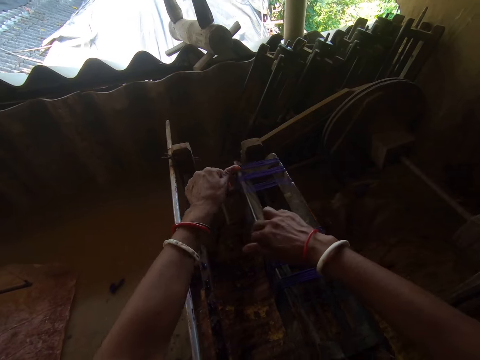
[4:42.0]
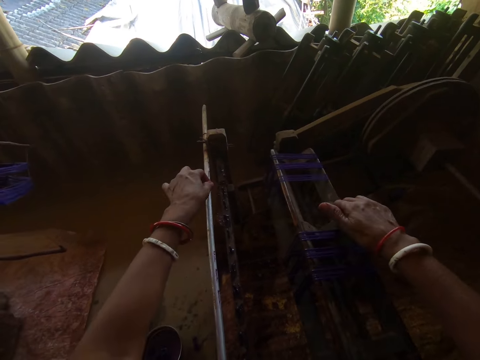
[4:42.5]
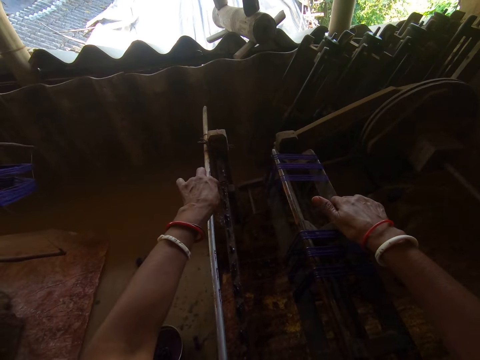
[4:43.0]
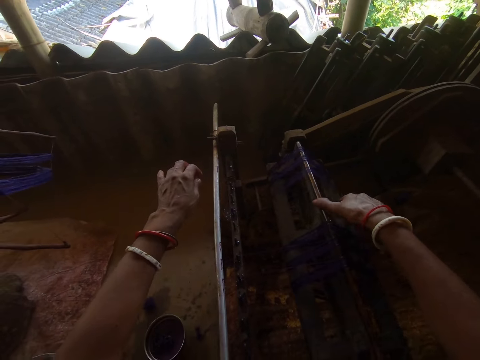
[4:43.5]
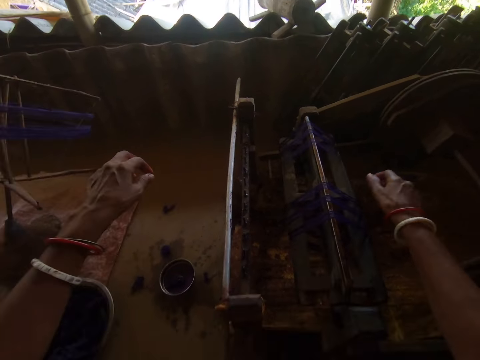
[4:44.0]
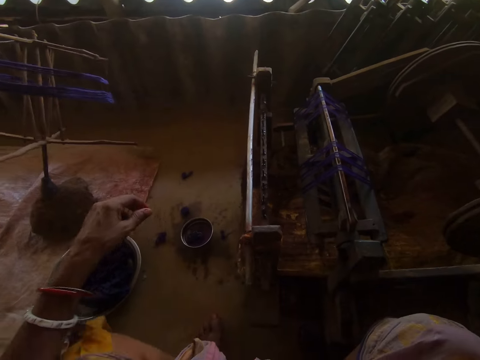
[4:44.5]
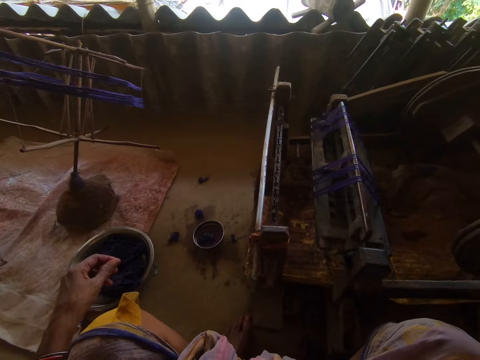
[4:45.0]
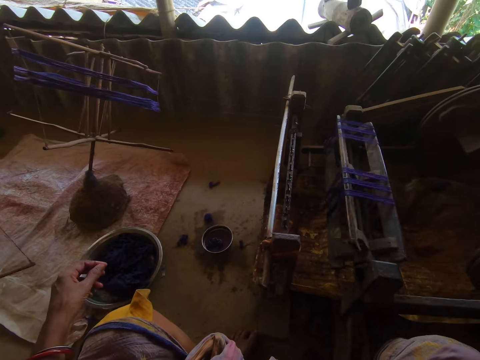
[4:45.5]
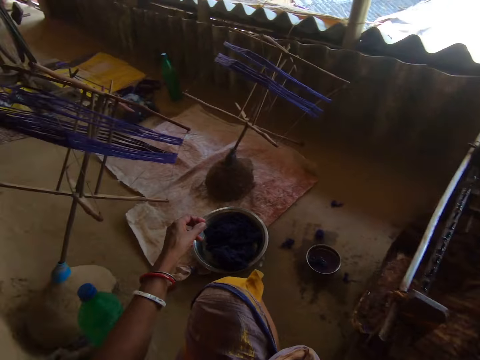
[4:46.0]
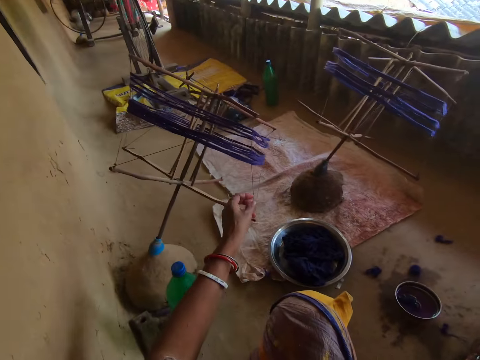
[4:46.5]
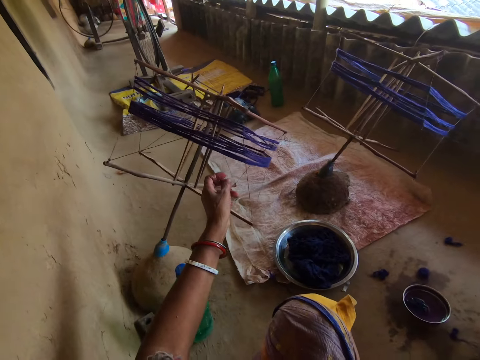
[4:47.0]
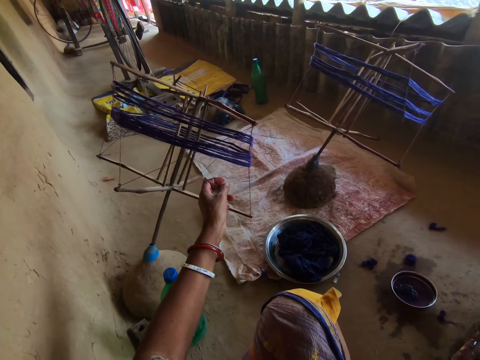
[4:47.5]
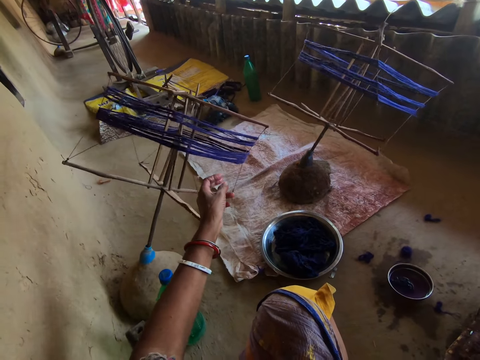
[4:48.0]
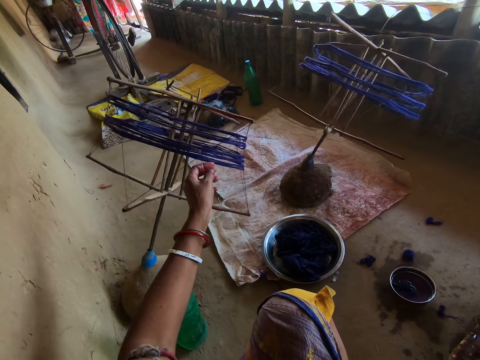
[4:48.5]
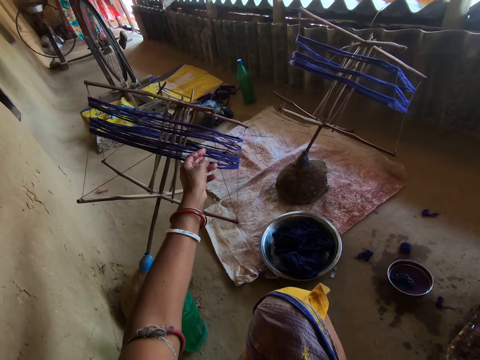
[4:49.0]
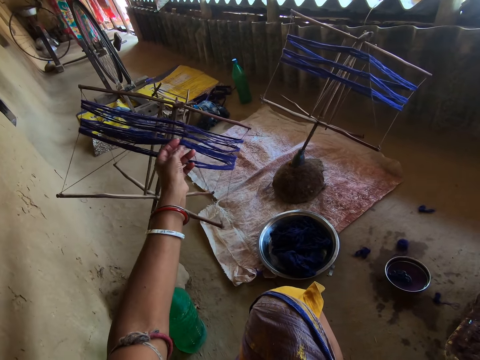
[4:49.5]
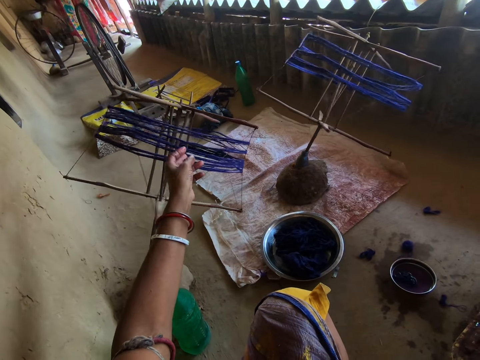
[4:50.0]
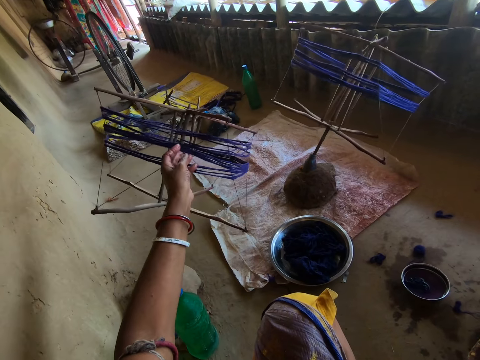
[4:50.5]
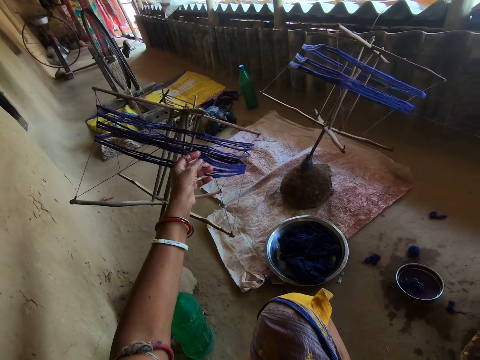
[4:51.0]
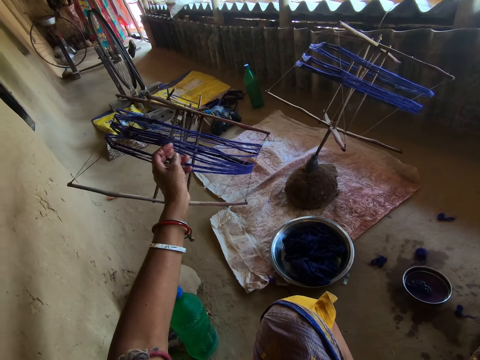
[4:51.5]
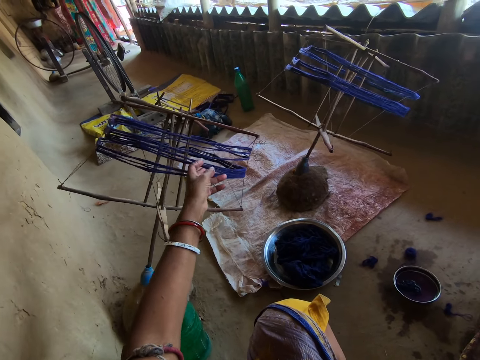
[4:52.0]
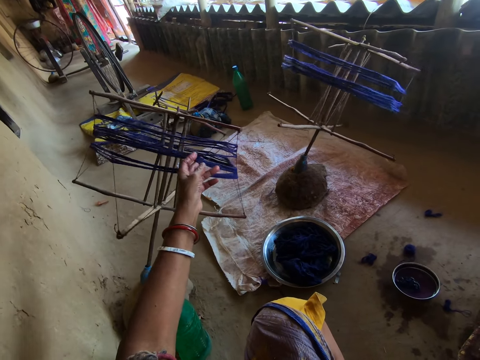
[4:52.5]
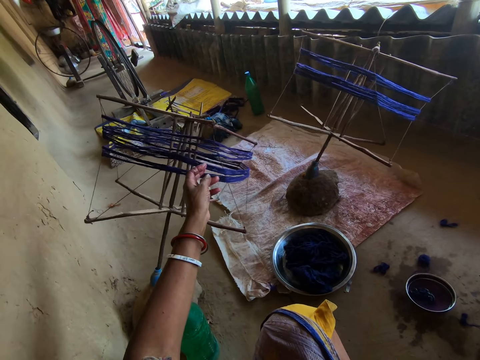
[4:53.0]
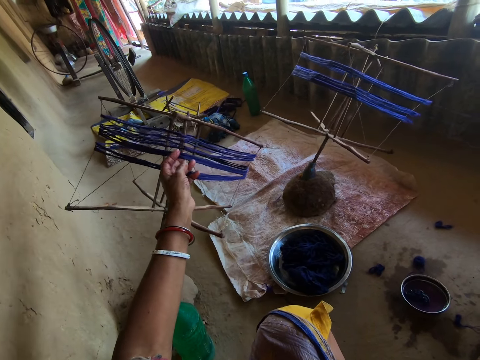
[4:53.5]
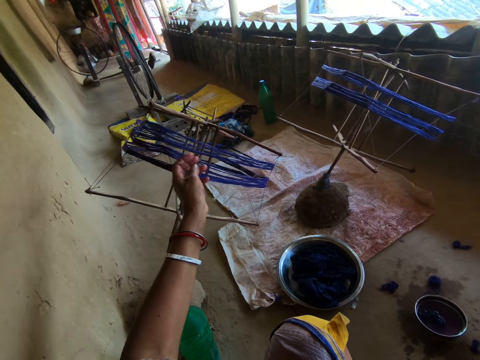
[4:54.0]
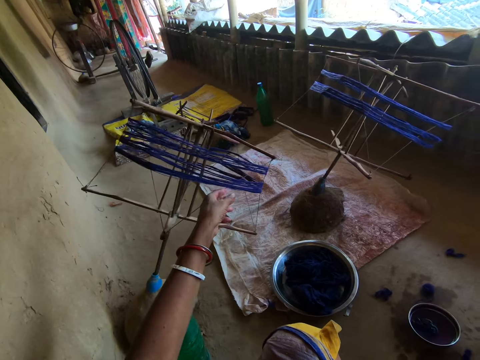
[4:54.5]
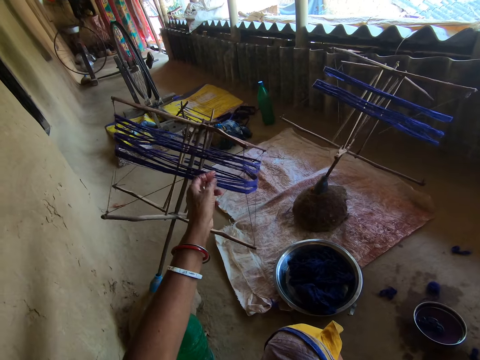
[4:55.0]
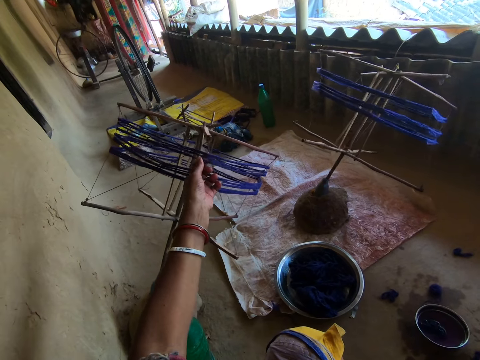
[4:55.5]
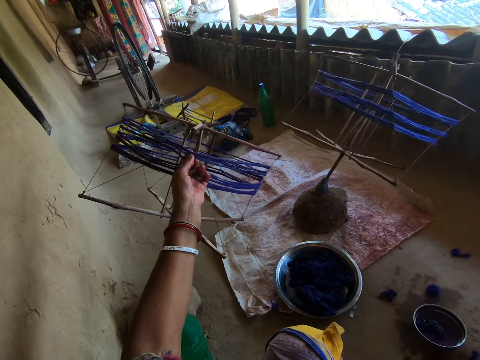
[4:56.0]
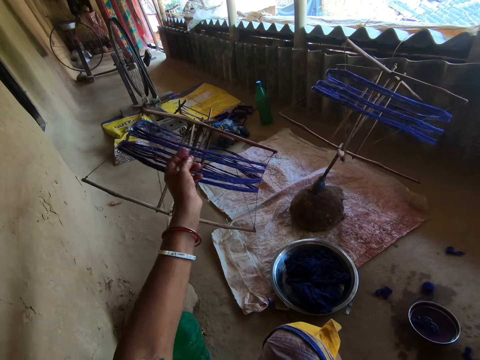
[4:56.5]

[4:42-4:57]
The camera wearer rotates the machine with her hand. She looks around. She touches the thread on the shuttle with her left hand. She holds the thread.

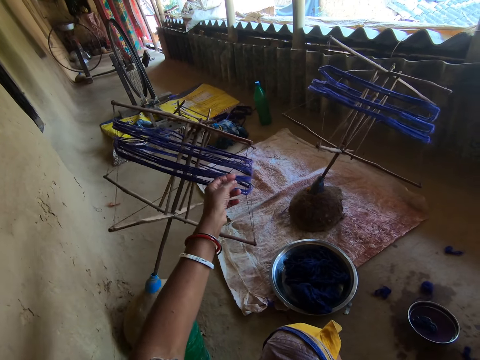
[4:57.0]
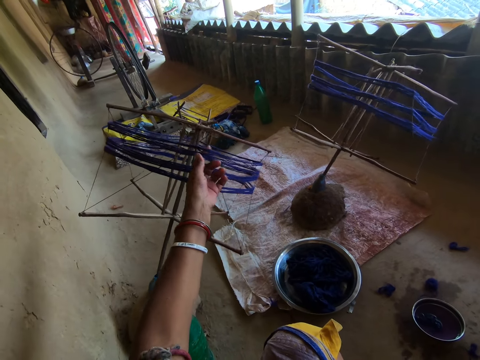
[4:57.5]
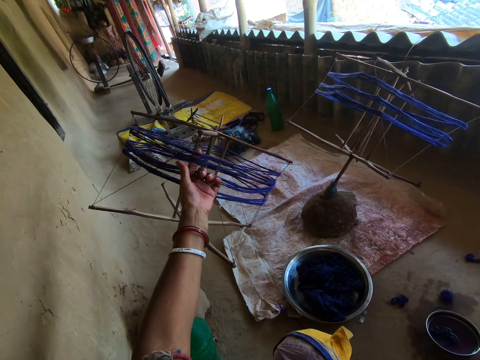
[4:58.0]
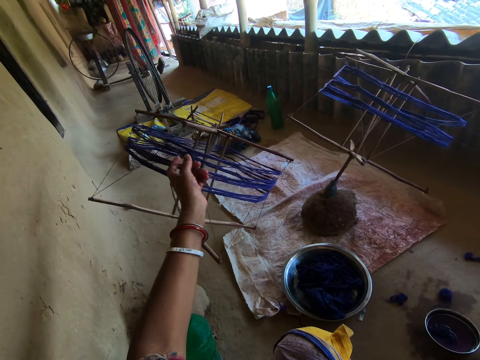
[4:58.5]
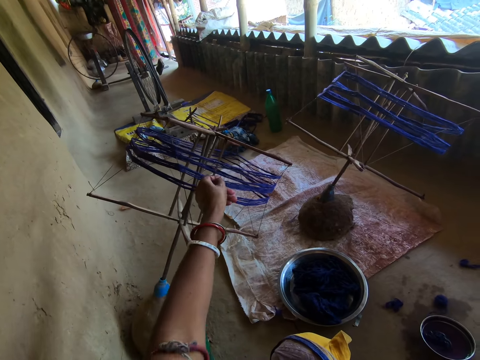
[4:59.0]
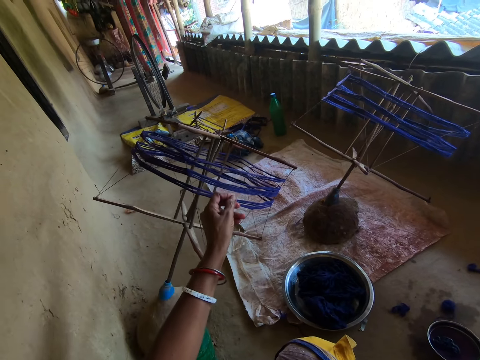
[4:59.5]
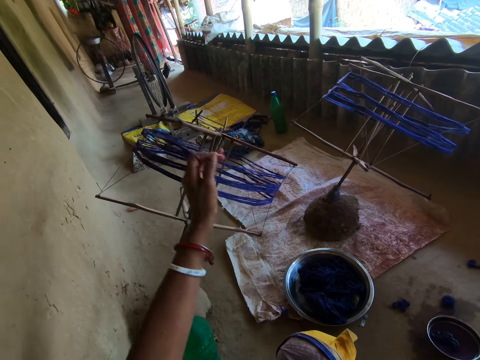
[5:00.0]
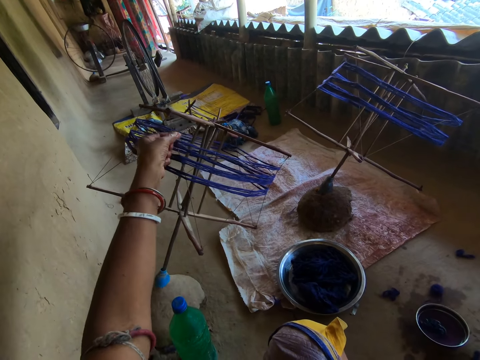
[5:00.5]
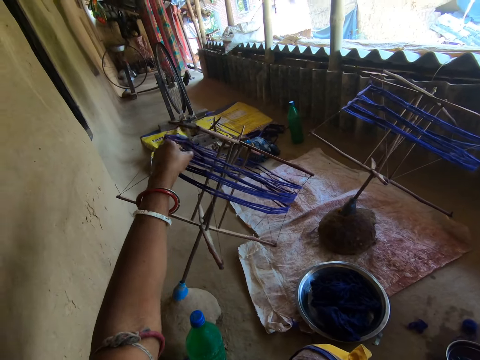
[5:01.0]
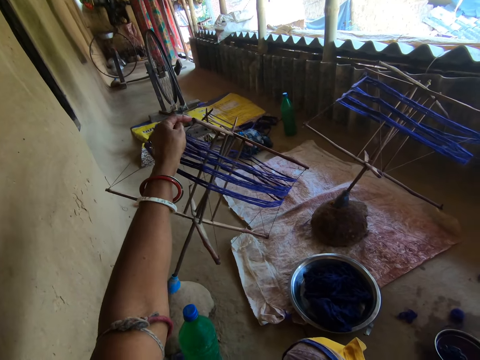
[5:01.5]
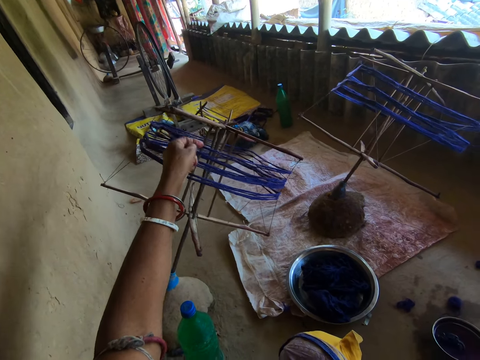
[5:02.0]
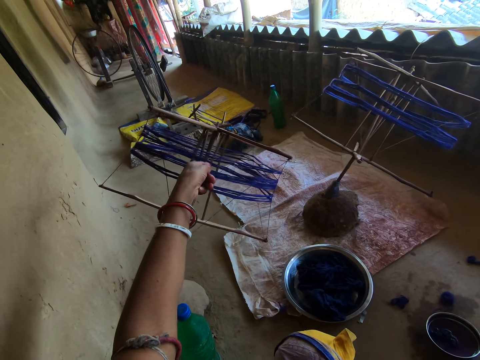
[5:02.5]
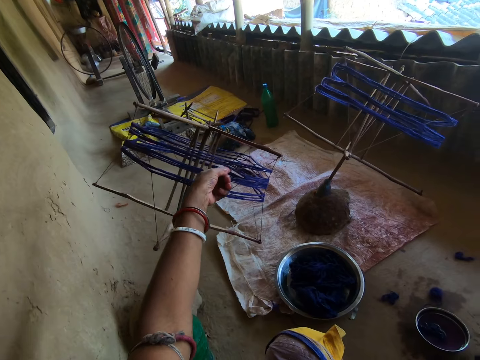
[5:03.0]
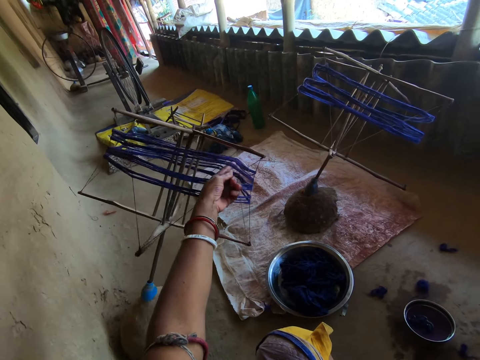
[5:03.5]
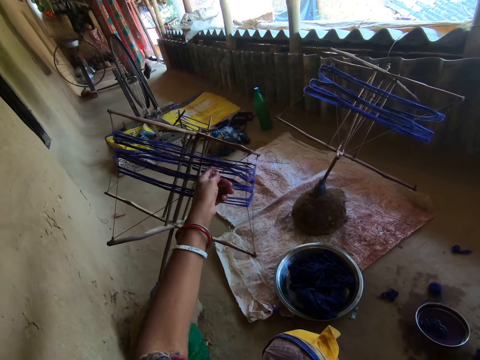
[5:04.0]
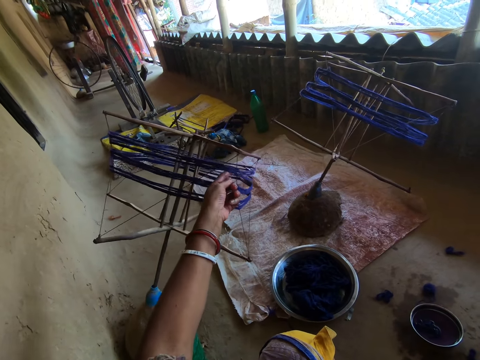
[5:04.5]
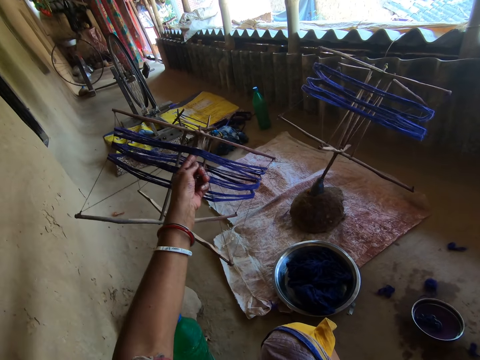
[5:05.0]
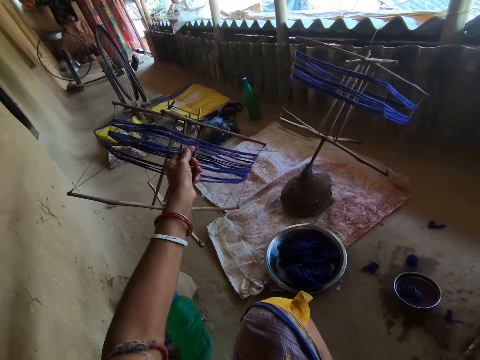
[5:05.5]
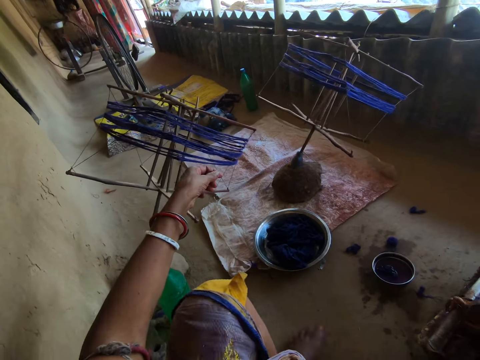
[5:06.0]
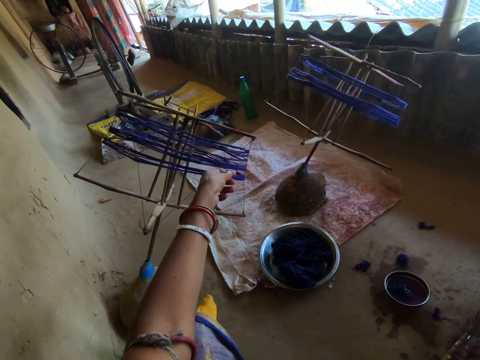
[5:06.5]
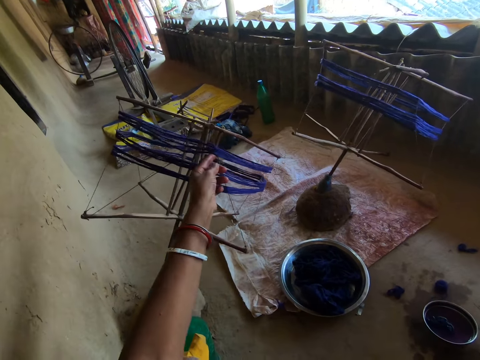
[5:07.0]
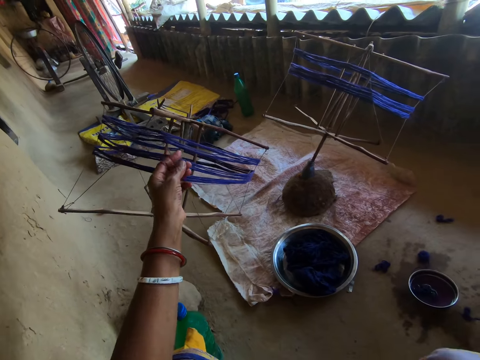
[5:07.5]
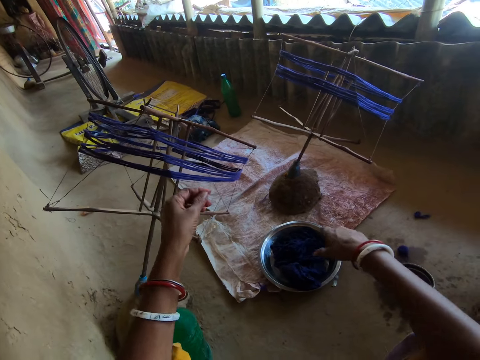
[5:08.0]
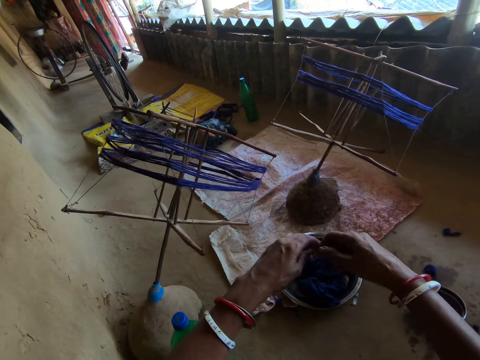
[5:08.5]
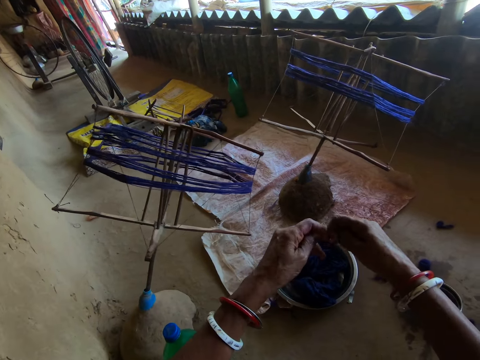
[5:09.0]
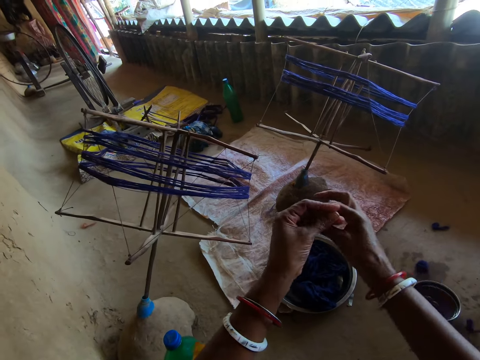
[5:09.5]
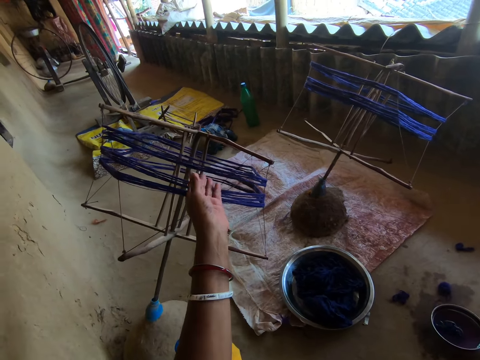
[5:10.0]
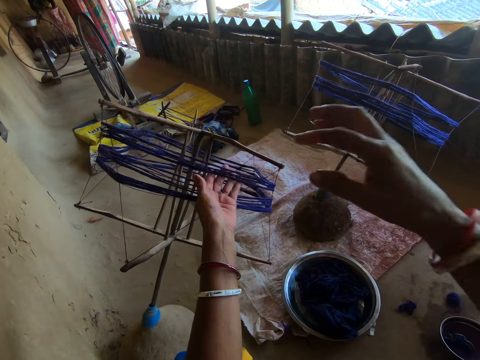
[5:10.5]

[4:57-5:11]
The camera wearer holds the thread with both hands.
